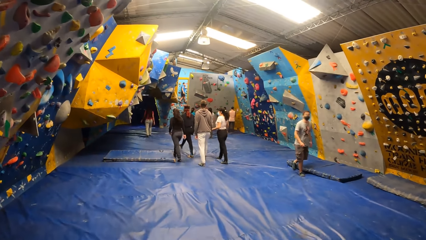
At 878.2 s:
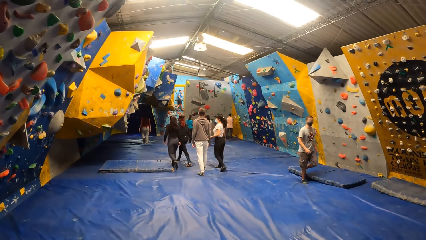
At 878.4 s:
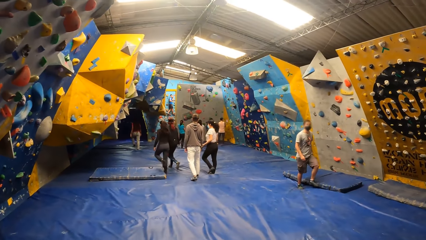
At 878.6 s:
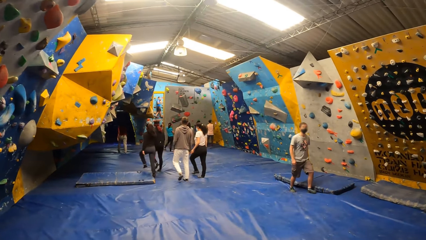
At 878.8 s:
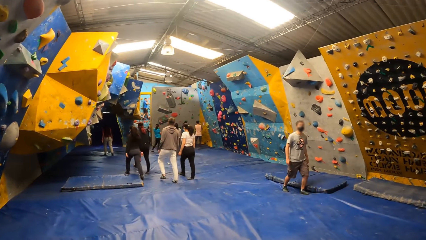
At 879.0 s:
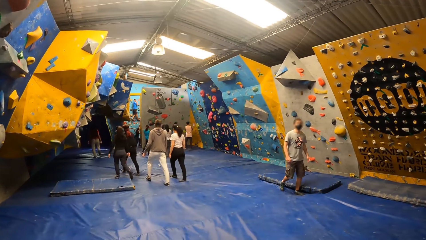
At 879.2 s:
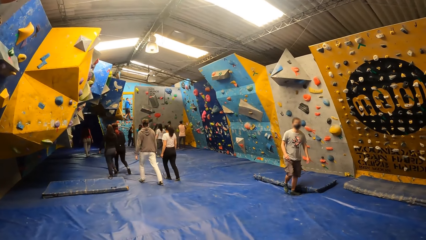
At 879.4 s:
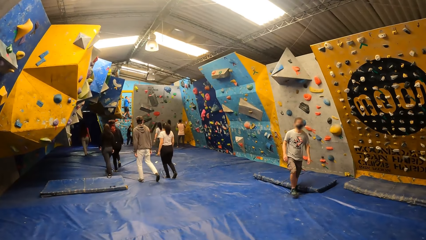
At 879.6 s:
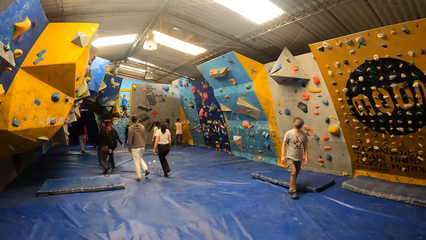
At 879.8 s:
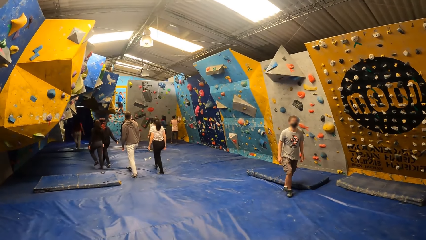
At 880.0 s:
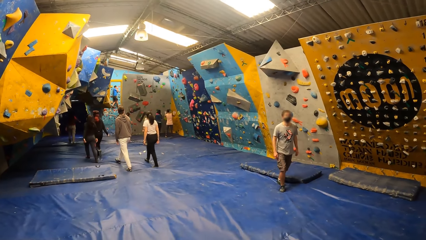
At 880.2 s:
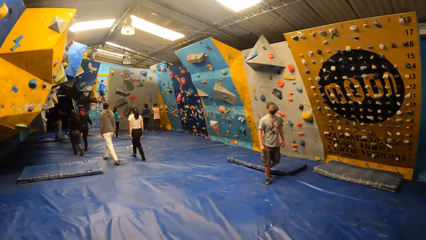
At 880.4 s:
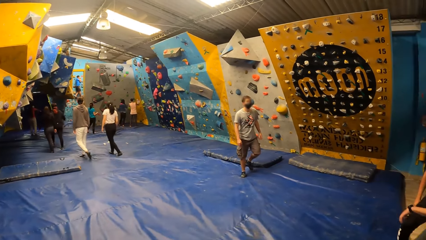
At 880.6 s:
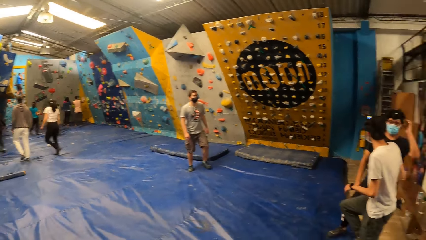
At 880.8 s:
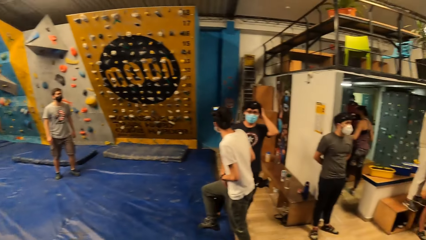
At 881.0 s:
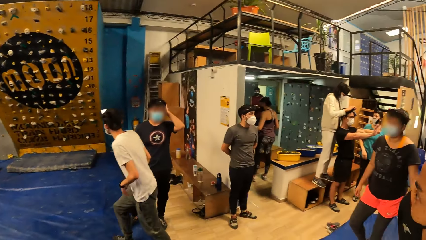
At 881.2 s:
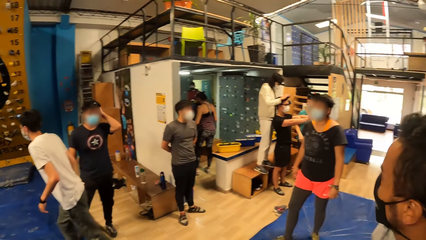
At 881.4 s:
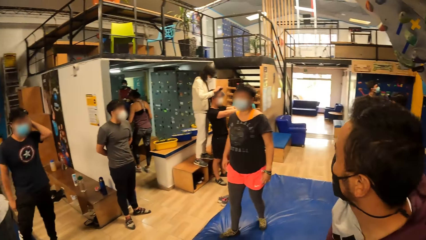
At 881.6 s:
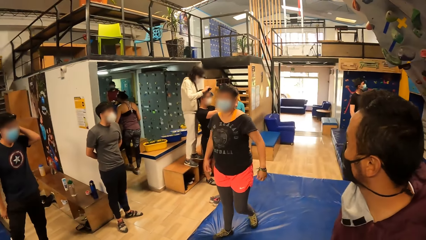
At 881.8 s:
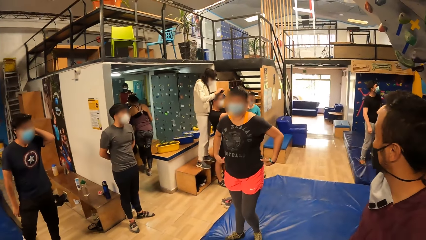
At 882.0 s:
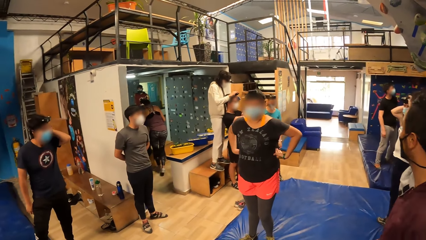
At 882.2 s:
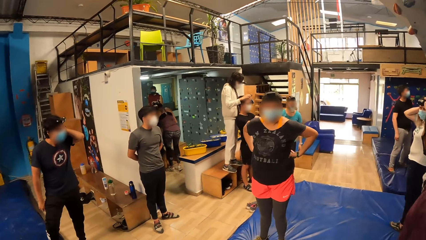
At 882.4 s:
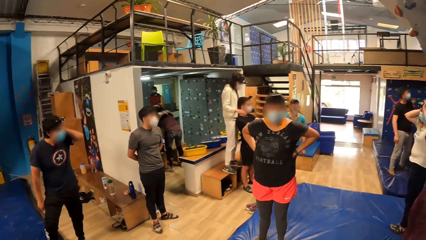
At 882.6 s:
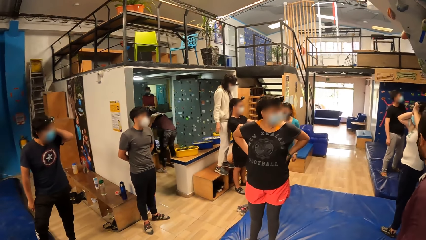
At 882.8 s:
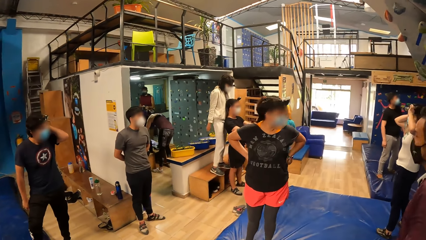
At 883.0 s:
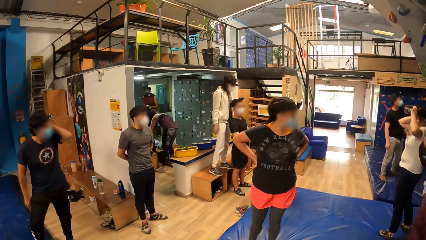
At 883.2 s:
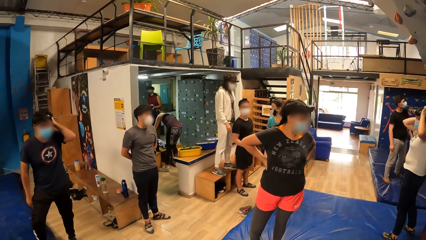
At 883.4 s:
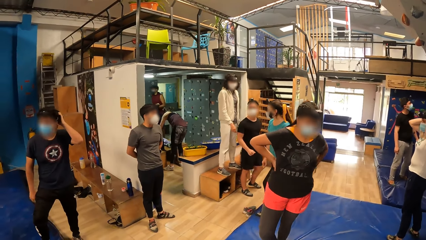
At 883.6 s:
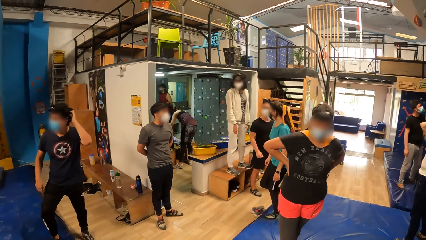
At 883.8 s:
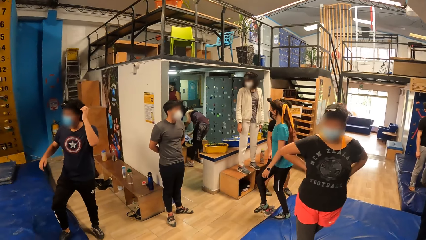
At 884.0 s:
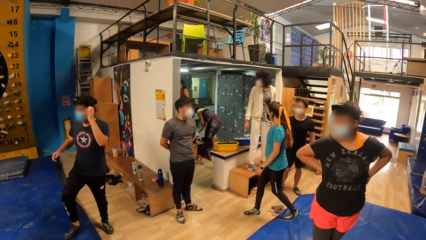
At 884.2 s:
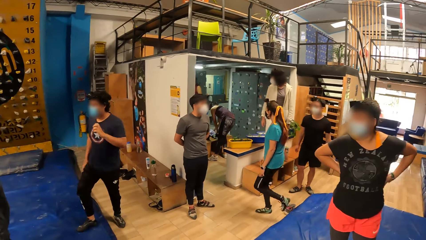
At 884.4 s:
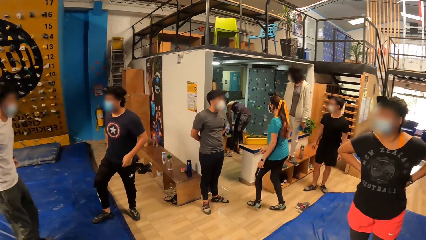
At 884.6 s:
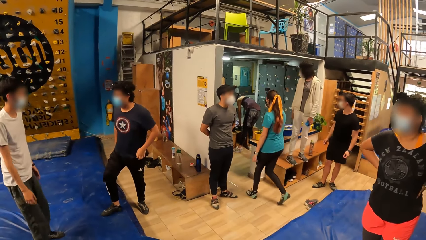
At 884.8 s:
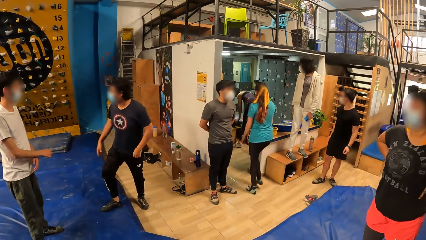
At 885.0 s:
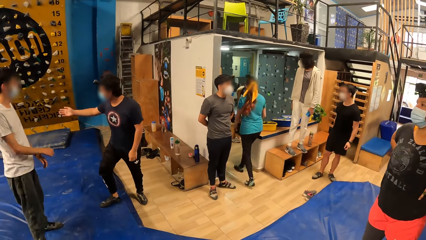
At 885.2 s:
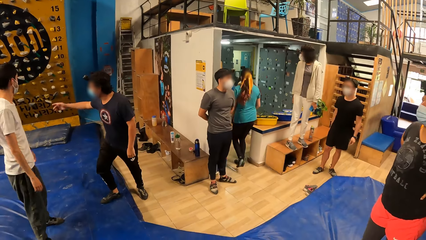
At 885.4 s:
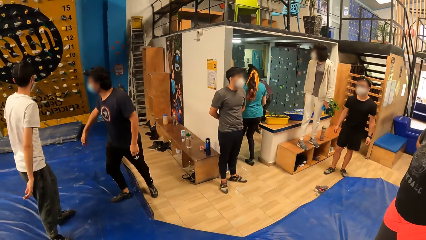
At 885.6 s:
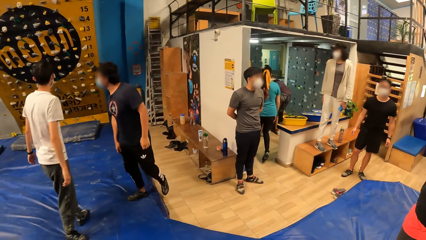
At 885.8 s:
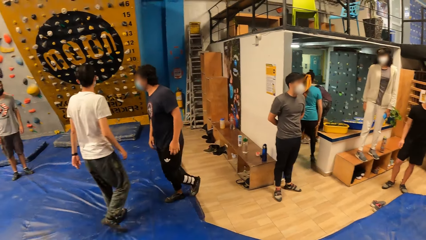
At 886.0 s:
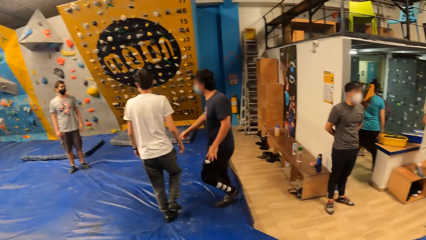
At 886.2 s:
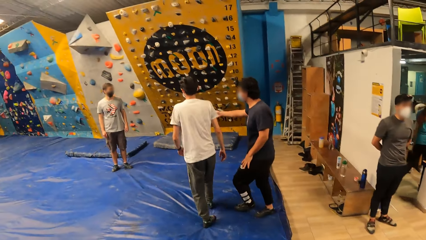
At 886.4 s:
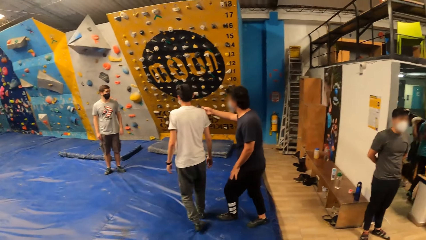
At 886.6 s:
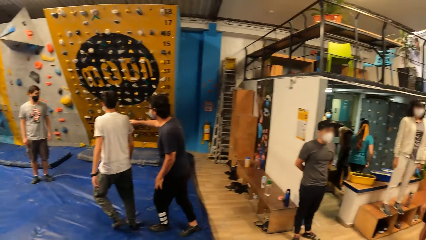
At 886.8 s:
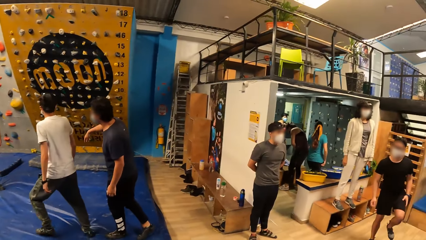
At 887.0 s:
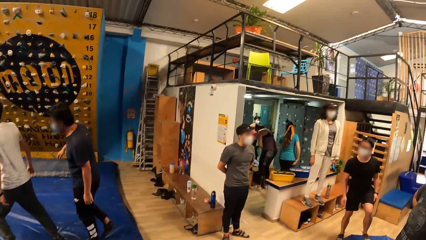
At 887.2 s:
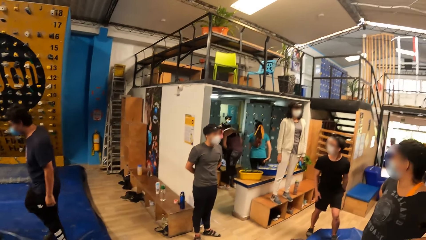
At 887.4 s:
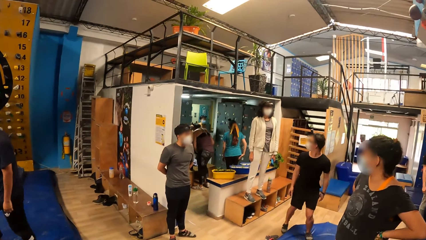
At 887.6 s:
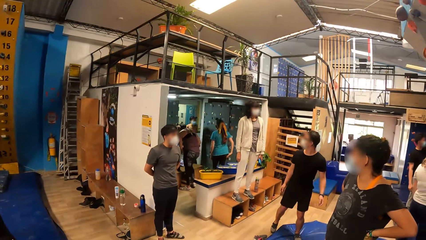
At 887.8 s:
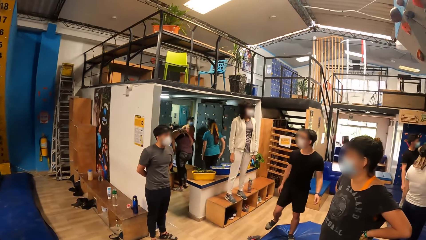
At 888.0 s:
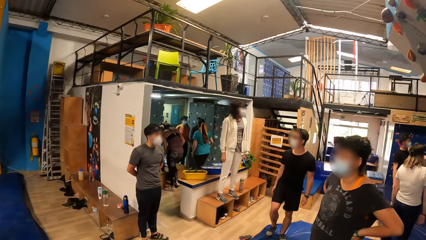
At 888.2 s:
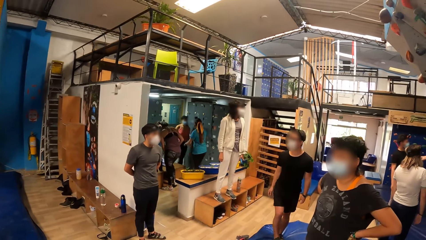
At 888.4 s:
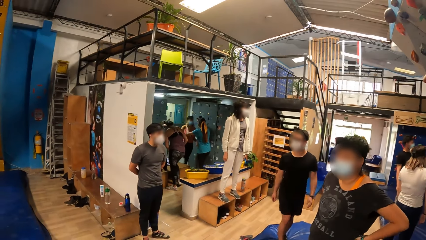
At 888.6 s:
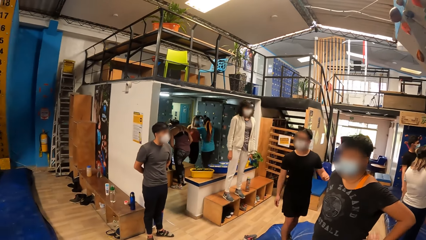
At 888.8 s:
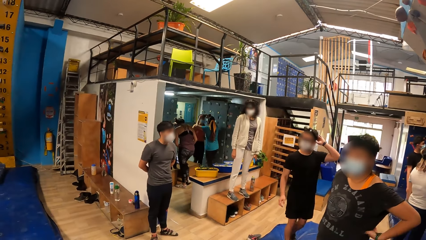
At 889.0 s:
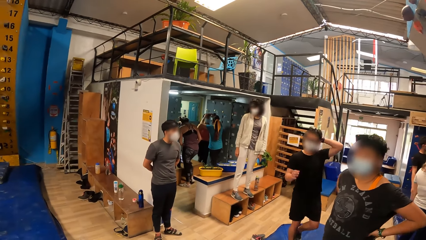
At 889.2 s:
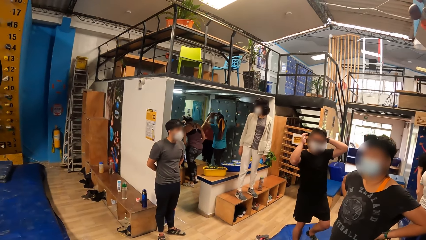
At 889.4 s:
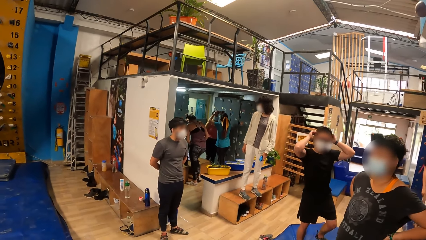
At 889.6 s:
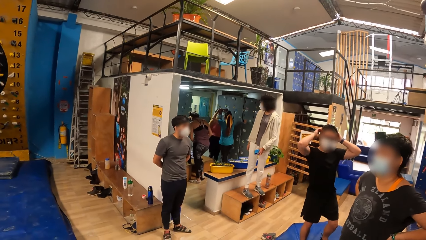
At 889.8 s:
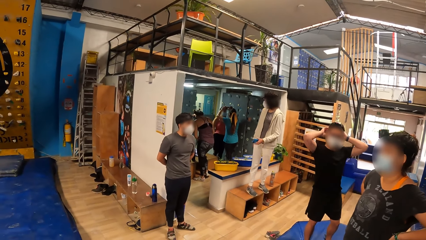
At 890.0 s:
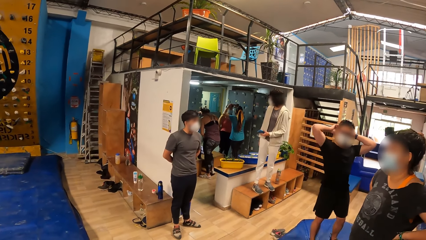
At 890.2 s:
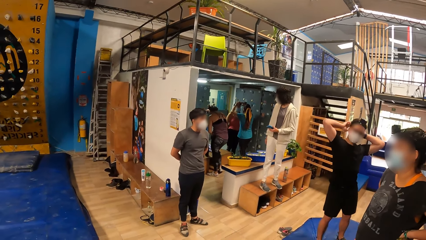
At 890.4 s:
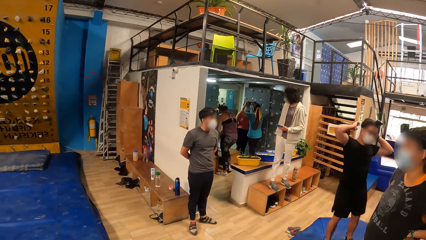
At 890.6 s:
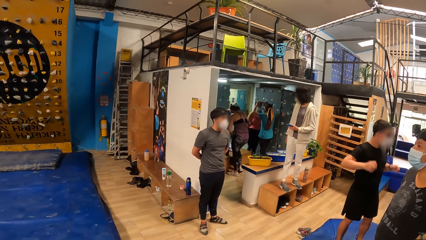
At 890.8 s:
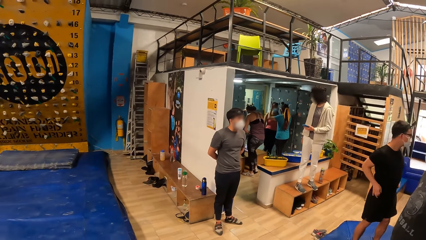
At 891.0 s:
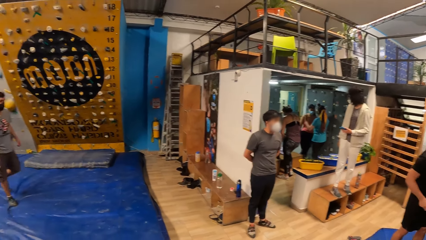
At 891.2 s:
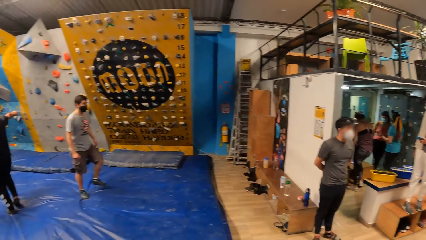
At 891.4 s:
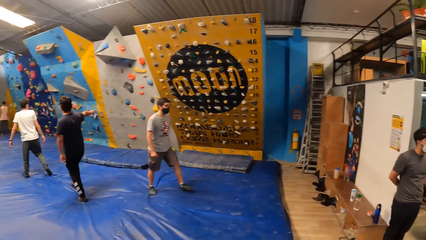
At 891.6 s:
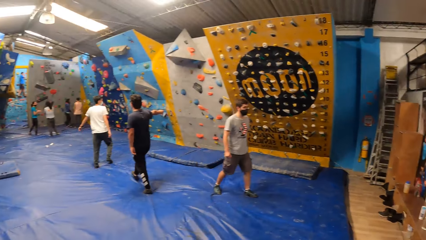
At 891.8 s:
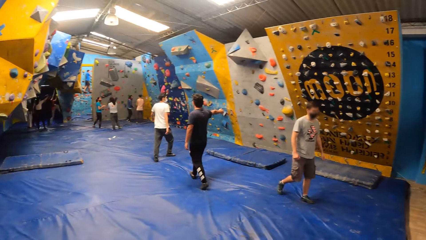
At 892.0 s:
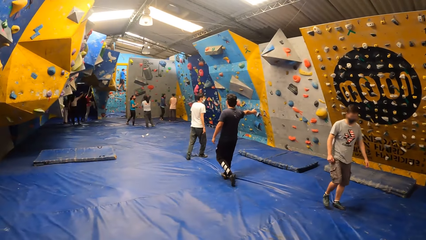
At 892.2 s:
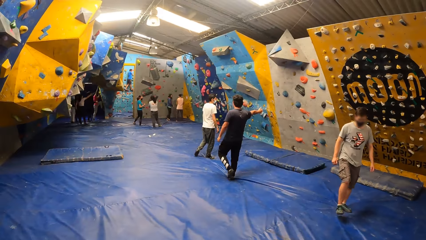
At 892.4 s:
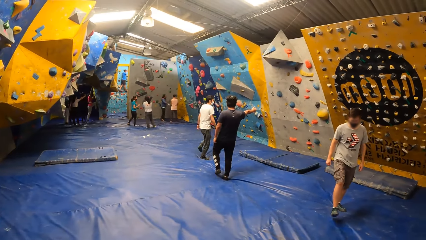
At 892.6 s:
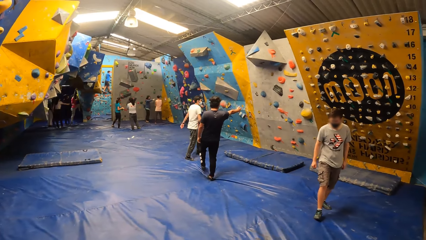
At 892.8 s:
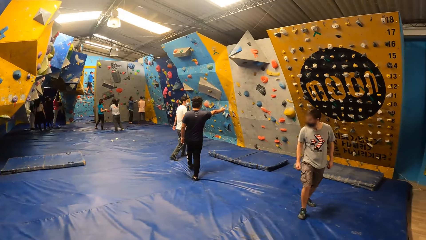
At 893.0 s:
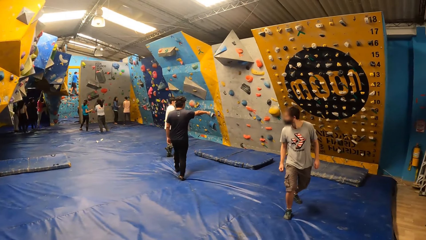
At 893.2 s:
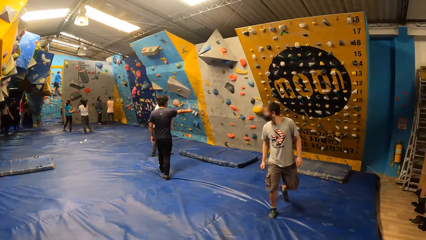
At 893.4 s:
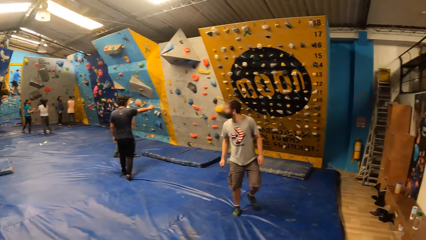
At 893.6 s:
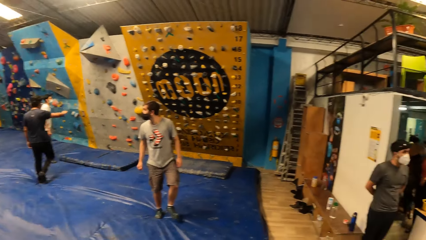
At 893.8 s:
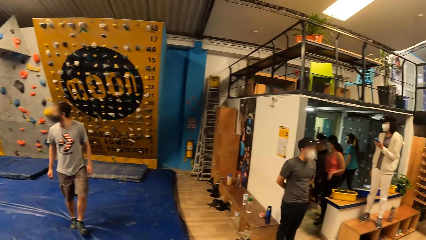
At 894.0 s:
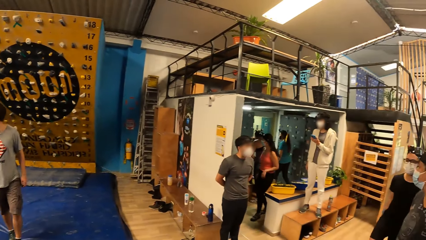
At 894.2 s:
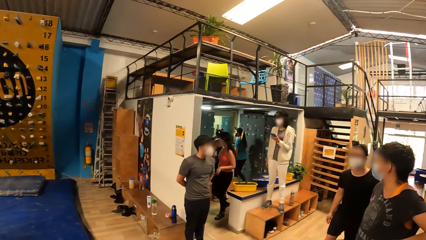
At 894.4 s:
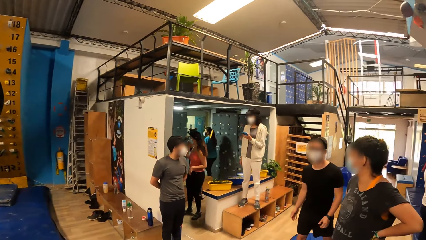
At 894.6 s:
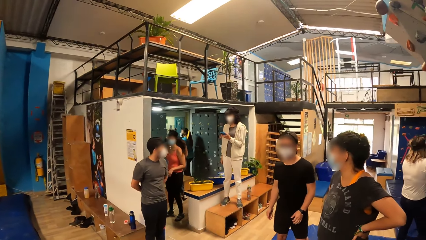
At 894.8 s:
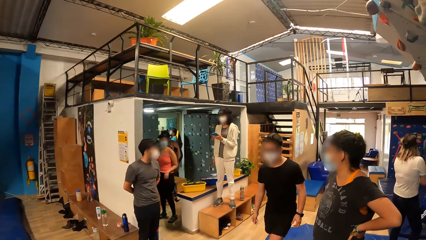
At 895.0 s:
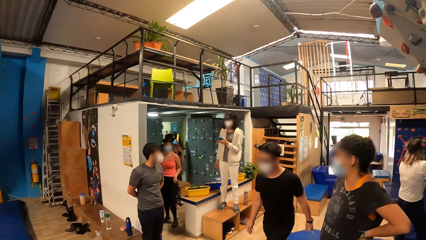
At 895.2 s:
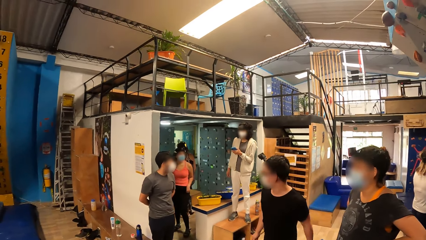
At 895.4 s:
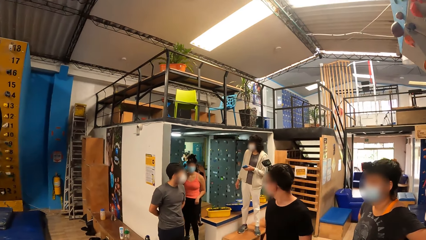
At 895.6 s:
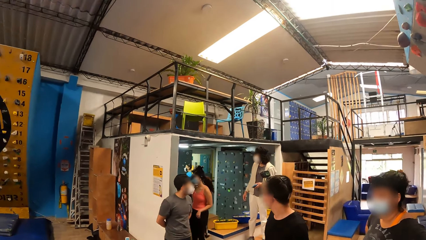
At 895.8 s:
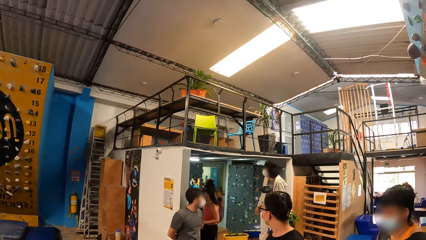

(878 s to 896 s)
The camera wearer looks around the place.
